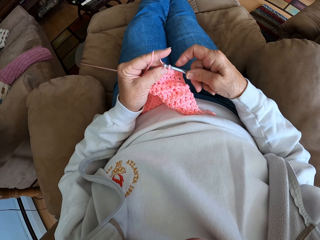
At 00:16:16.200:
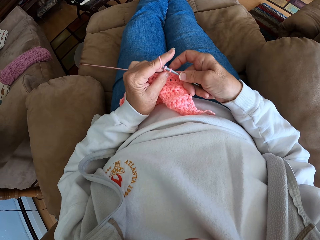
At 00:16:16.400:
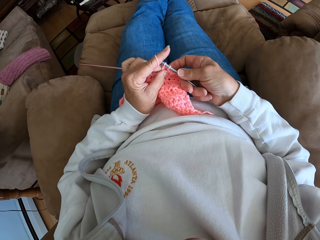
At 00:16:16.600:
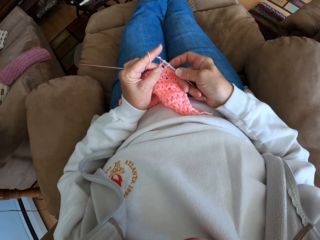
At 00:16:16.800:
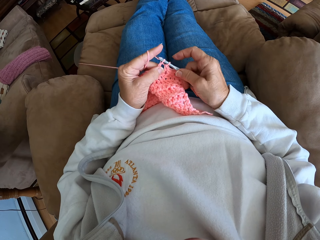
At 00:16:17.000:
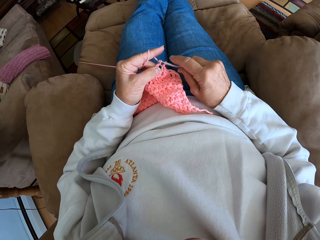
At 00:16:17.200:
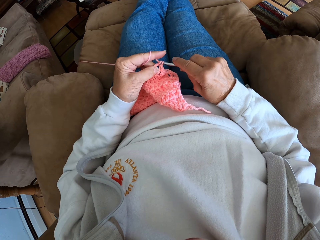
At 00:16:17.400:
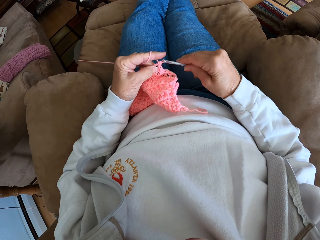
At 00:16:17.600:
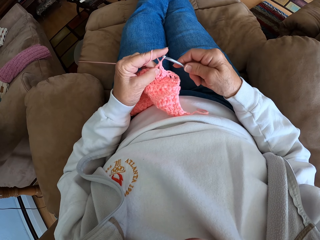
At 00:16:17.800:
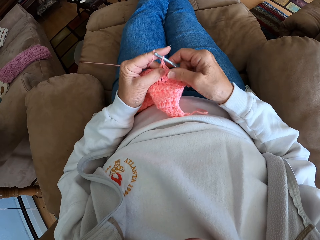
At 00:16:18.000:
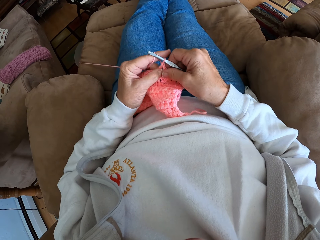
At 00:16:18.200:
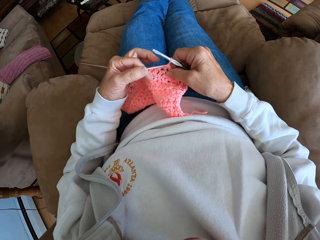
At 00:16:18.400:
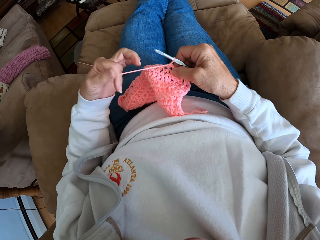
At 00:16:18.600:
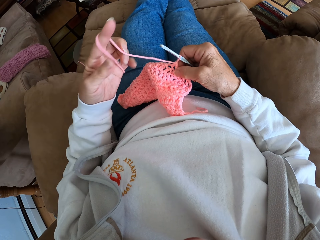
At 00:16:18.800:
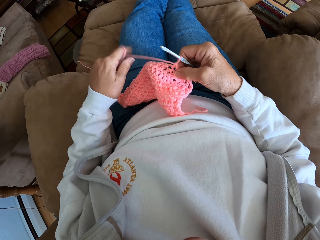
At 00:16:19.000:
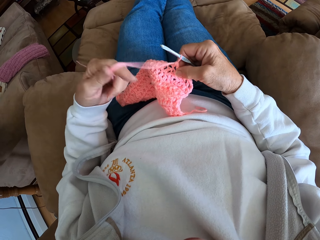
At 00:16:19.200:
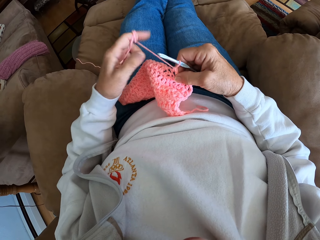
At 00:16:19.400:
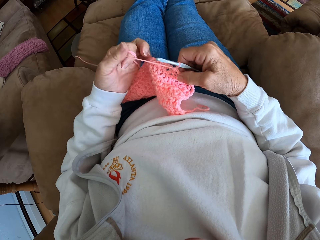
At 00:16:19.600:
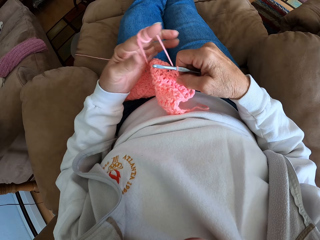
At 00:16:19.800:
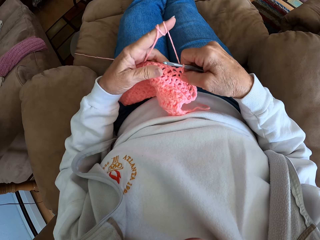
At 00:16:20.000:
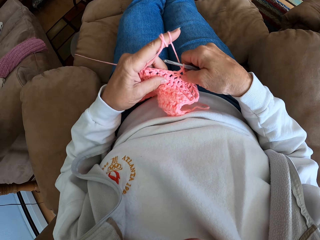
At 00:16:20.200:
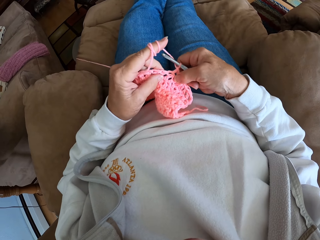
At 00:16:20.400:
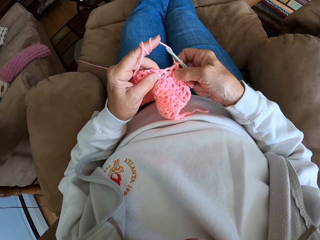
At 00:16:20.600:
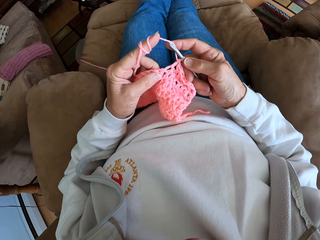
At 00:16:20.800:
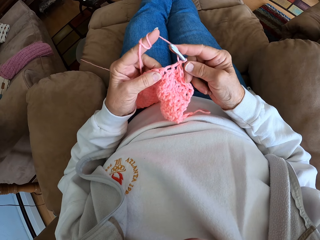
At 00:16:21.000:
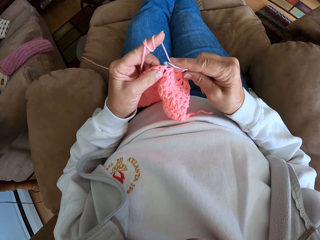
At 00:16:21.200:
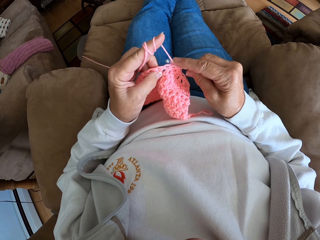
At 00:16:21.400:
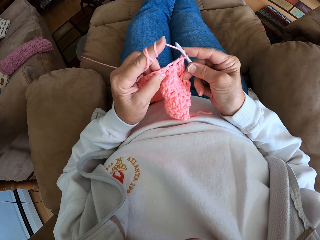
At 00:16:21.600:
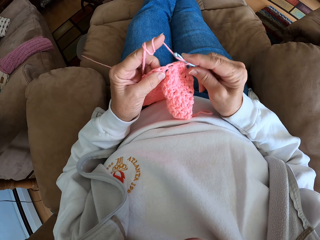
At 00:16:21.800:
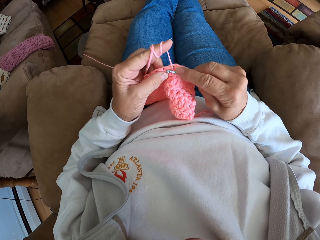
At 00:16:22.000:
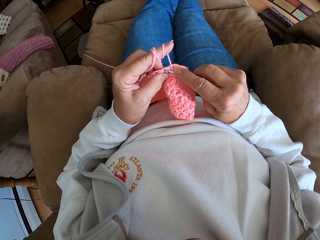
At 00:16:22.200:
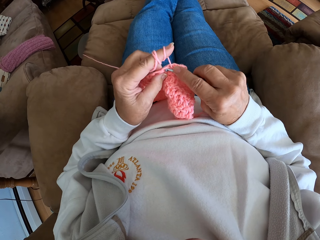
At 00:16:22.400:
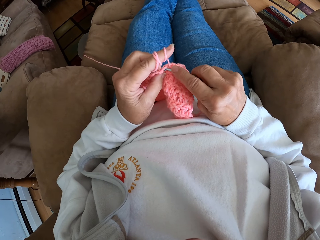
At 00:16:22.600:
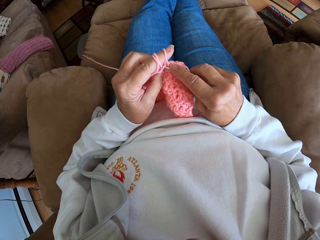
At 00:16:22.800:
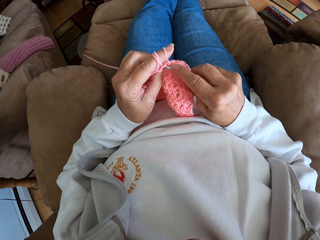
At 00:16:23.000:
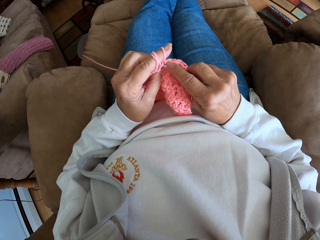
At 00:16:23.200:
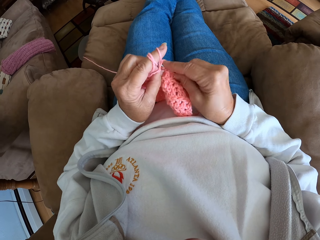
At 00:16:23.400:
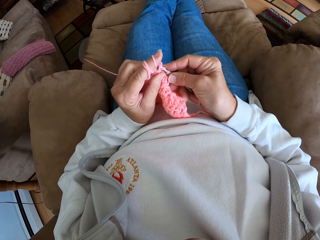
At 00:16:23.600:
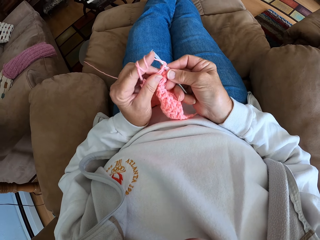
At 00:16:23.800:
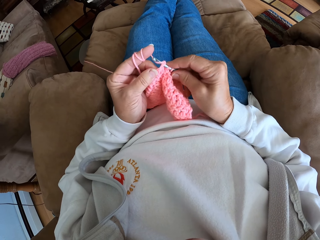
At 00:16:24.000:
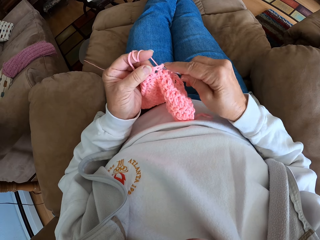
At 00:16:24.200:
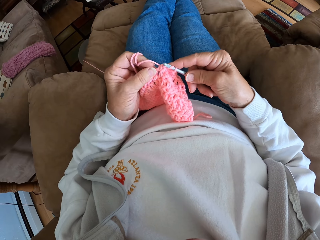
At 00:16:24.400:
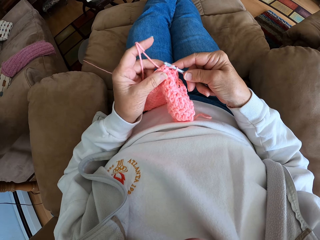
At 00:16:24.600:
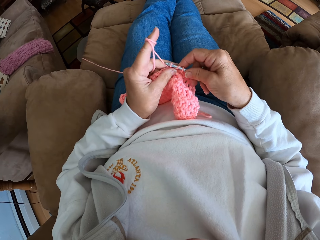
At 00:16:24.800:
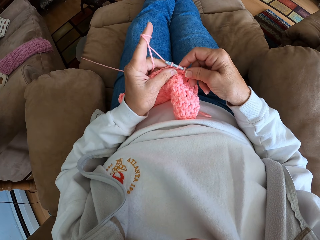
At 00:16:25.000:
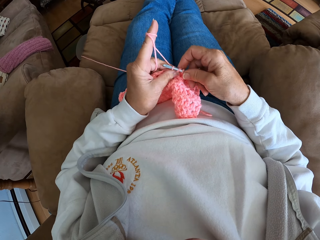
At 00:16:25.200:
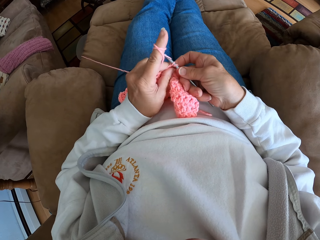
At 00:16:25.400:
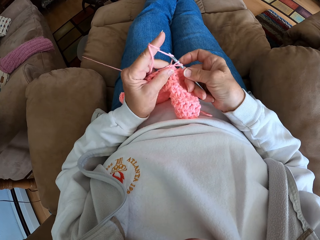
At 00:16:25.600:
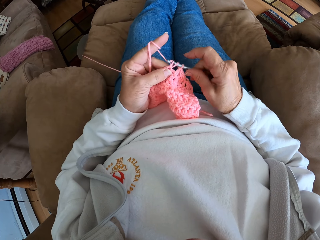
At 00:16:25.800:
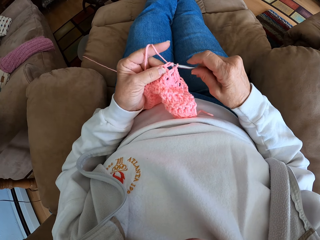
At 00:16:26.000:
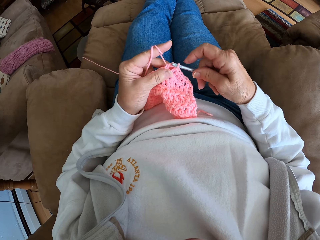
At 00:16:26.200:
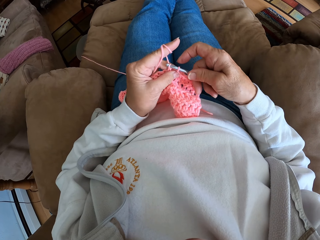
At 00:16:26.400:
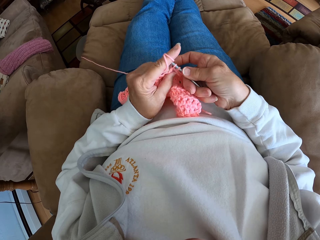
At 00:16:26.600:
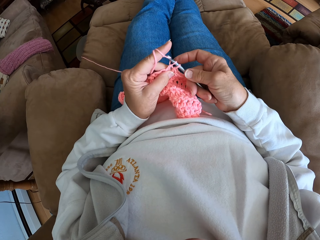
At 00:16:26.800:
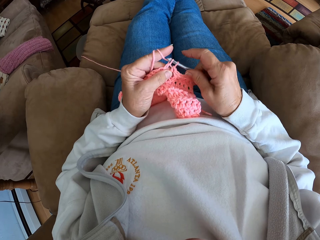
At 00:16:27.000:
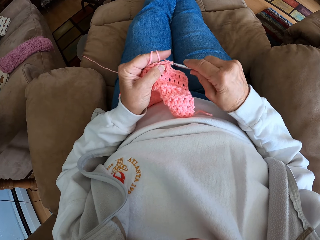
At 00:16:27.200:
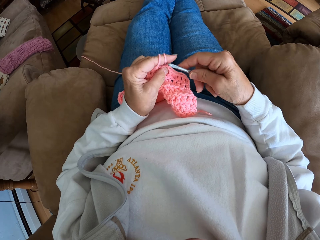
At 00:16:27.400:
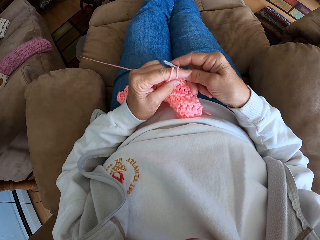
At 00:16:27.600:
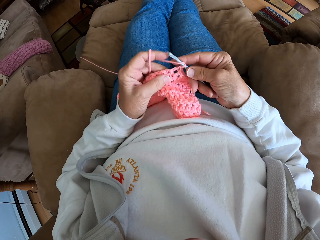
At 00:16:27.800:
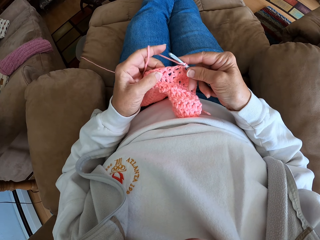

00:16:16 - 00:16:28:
The camera wearer coils a knitting thread to a finger. They knit a fabric with the knitting thread.

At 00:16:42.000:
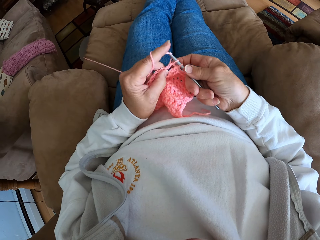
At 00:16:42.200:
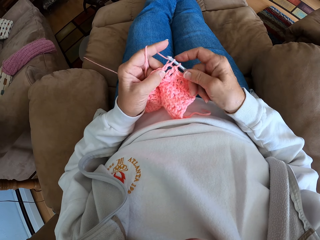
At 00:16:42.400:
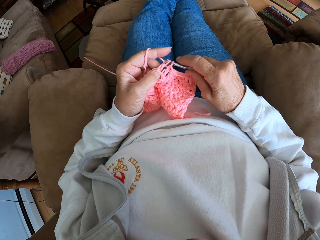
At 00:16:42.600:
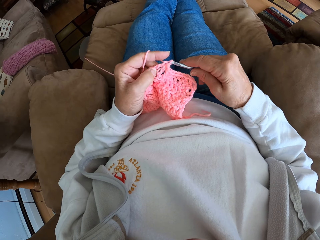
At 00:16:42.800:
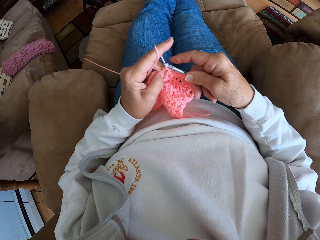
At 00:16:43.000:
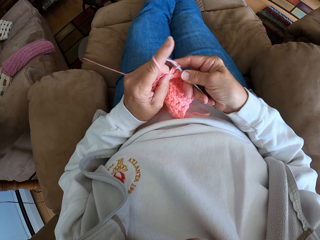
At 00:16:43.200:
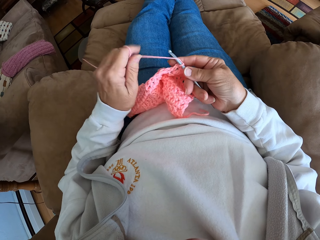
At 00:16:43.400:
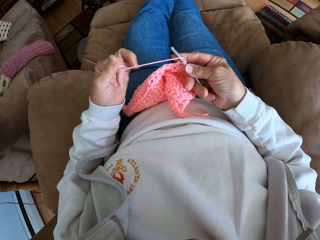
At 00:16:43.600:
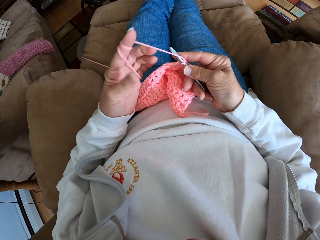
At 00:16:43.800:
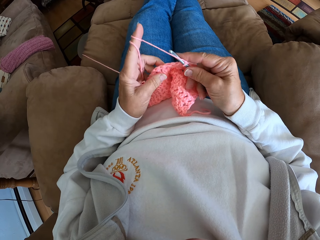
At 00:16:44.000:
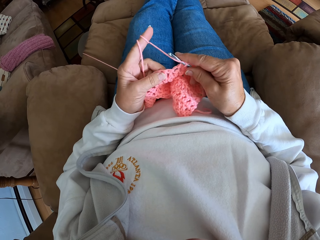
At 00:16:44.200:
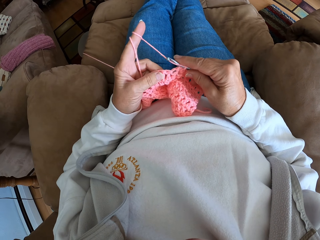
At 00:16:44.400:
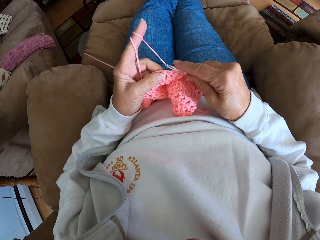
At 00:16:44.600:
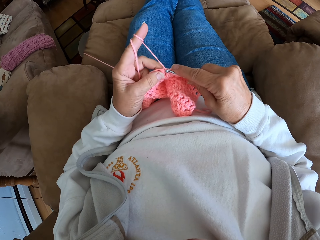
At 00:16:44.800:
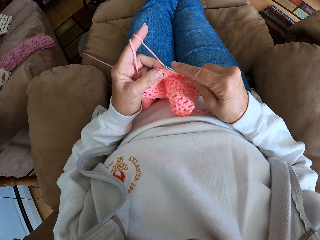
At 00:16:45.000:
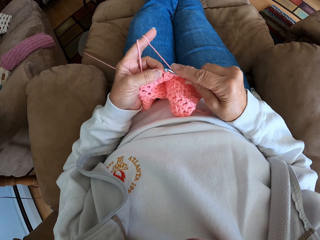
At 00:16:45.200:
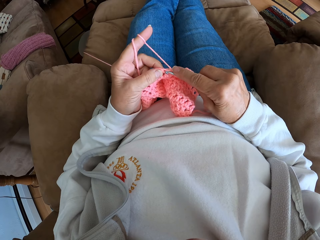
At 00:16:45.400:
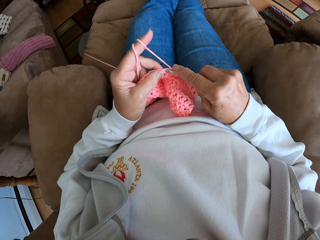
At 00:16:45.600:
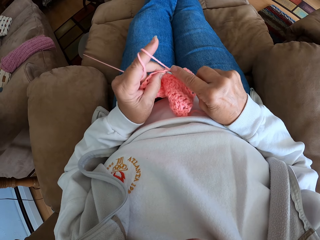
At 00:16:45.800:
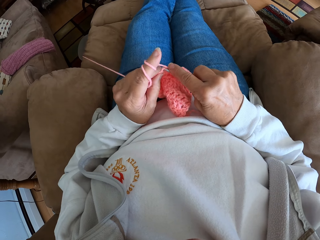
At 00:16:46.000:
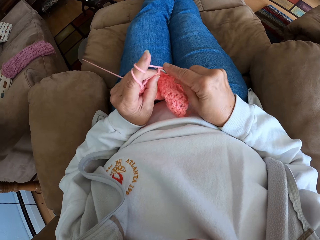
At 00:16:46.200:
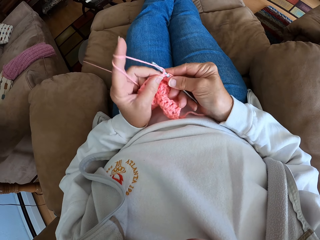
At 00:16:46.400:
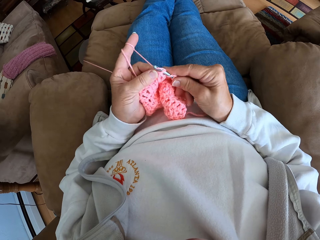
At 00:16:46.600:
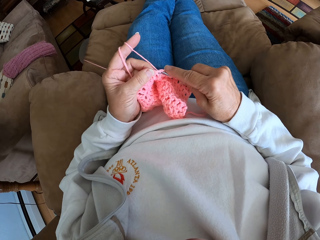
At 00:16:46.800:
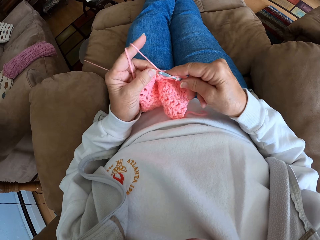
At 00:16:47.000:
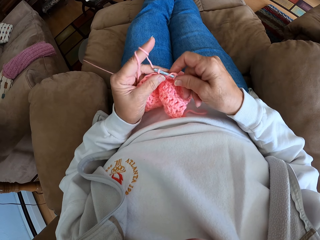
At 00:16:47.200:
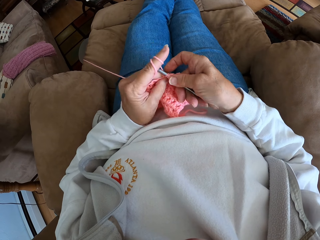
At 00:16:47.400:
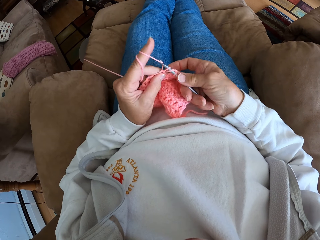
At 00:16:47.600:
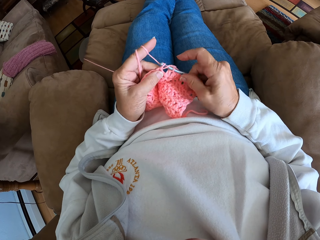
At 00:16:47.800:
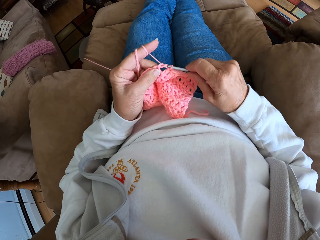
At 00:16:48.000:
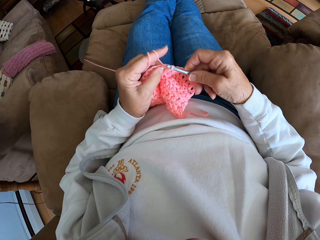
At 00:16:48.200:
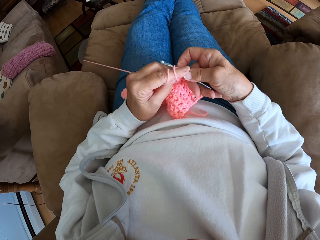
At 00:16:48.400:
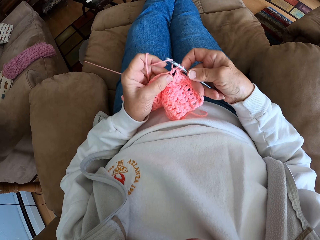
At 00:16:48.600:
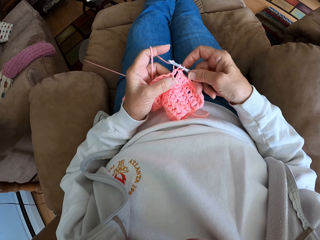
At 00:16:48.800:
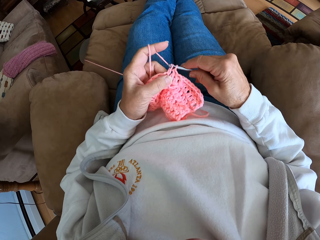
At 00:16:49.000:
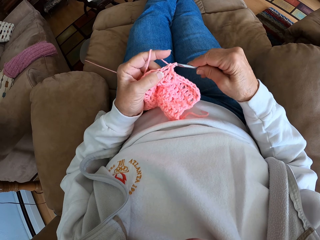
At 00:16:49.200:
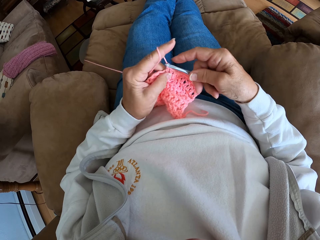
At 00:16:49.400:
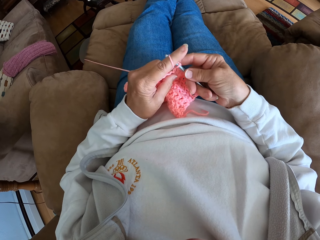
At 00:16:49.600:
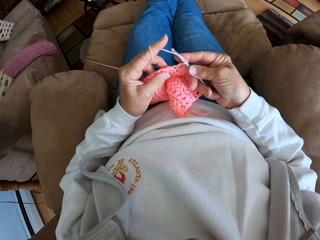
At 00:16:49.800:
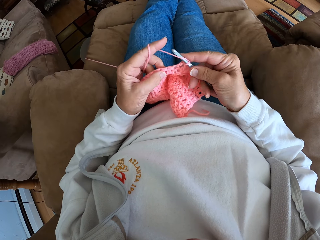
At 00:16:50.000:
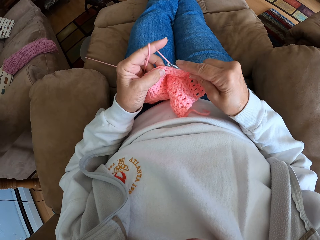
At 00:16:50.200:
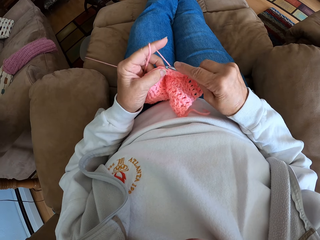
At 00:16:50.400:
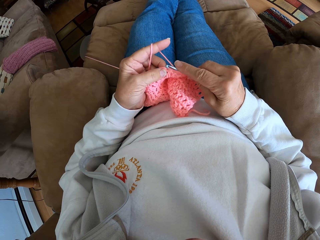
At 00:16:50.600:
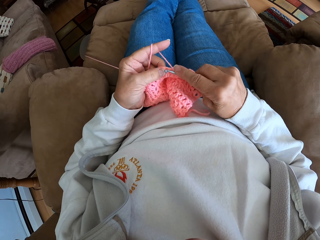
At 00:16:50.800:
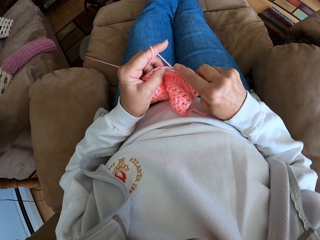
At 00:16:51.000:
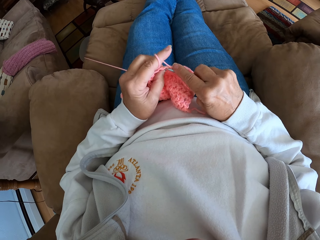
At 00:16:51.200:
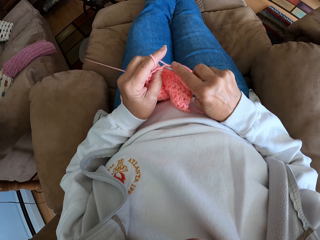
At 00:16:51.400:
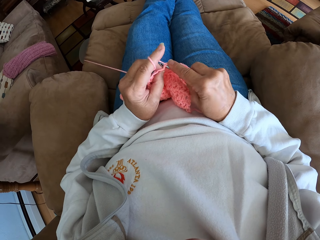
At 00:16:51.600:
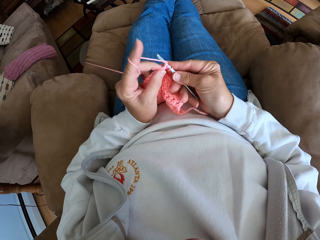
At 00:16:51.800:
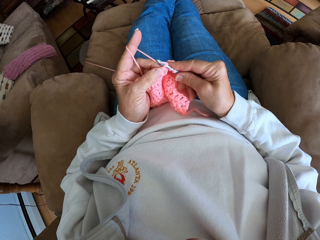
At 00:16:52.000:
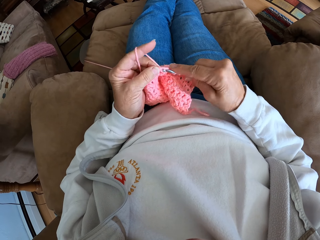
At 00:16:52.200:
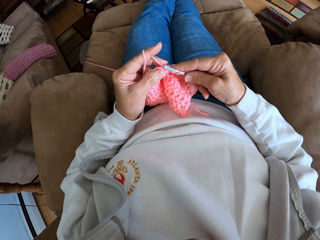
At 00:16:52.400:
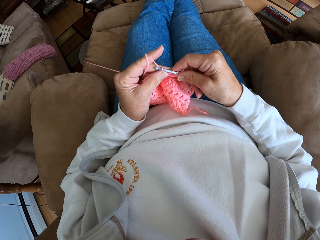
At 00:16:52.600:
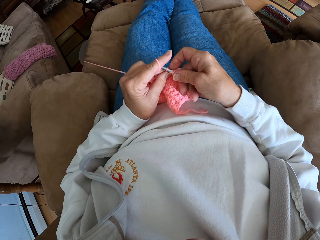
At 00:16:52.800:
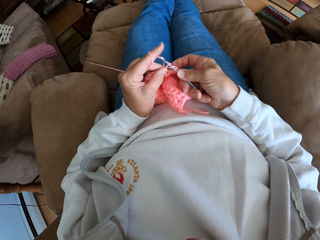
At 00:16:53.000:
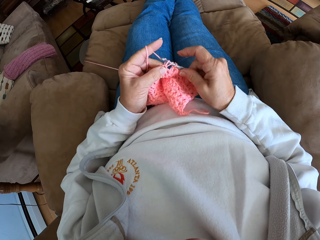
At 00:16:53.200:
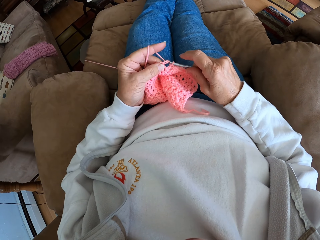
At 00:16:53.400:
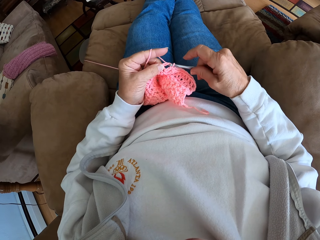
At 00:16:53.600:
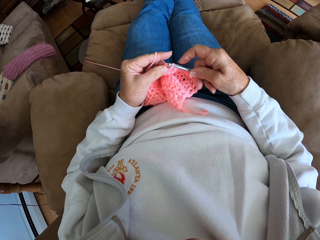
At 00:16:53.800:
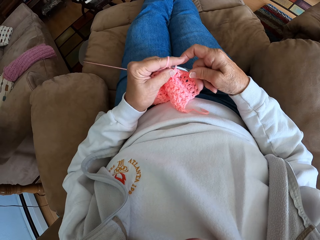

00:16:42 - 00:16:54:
The camera wearer coils a knitting thread to a finger. They knit a fabric with a knitting needle.
